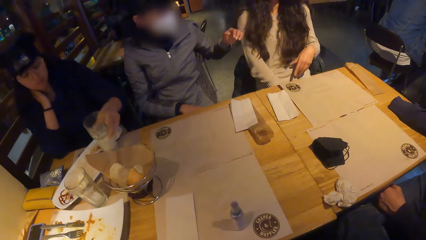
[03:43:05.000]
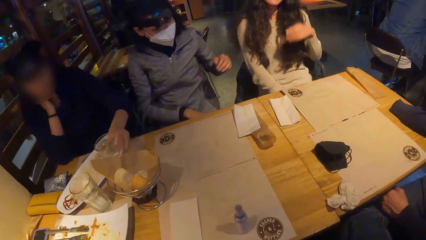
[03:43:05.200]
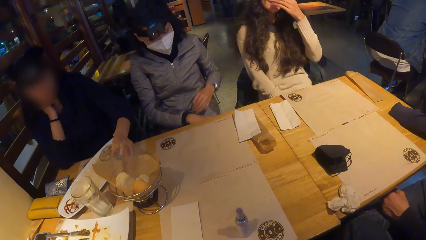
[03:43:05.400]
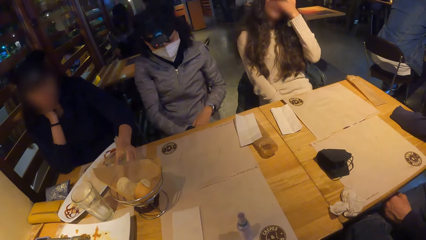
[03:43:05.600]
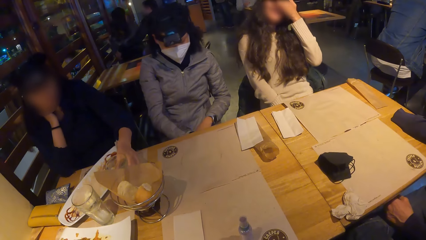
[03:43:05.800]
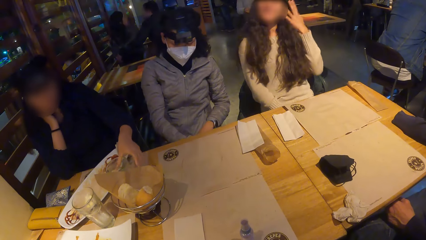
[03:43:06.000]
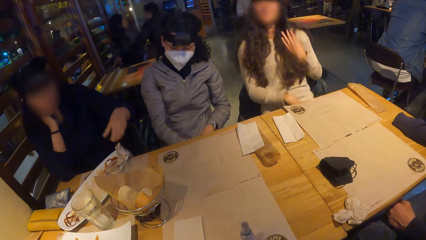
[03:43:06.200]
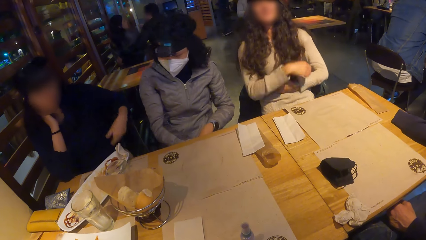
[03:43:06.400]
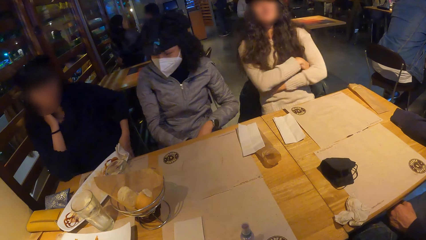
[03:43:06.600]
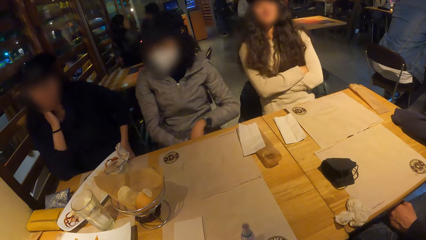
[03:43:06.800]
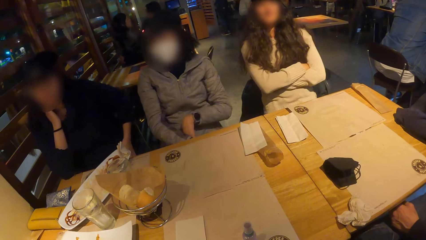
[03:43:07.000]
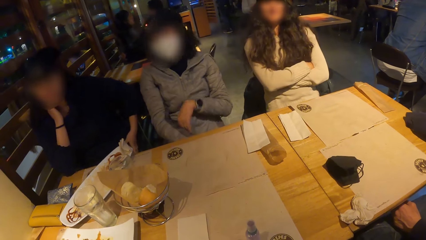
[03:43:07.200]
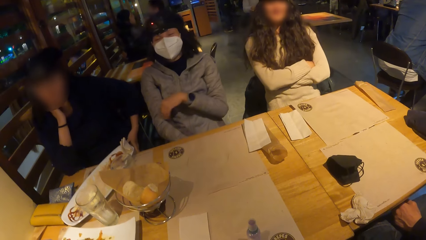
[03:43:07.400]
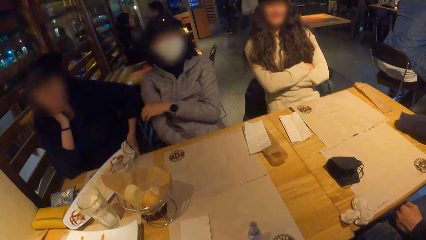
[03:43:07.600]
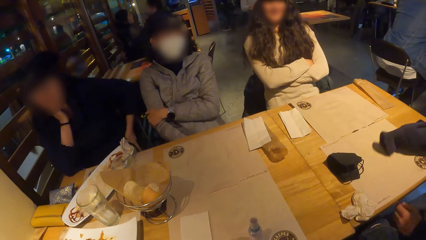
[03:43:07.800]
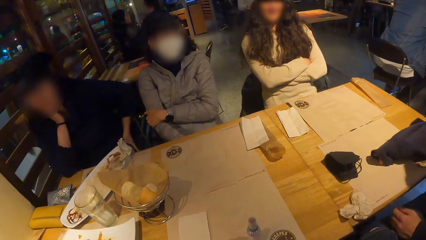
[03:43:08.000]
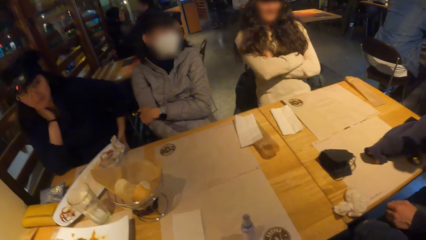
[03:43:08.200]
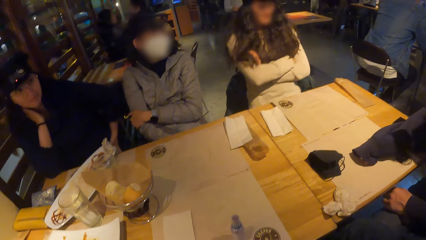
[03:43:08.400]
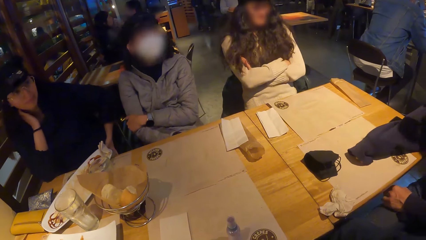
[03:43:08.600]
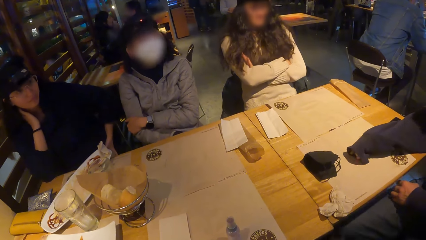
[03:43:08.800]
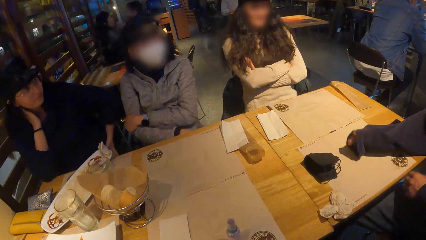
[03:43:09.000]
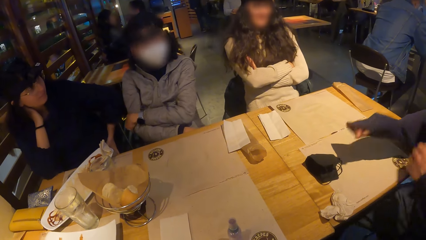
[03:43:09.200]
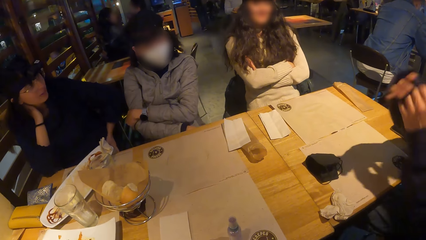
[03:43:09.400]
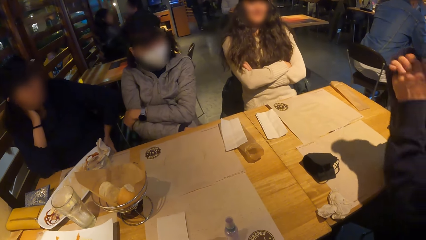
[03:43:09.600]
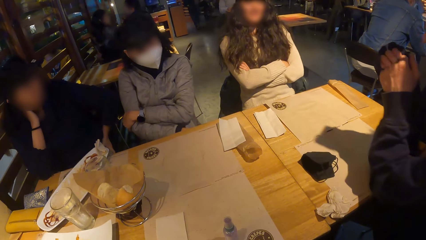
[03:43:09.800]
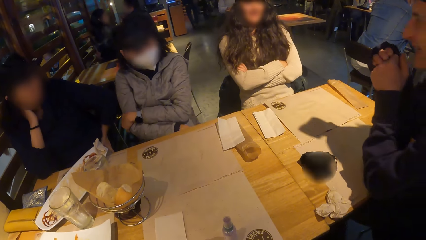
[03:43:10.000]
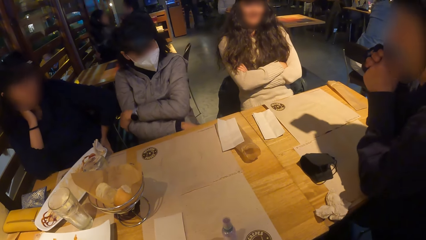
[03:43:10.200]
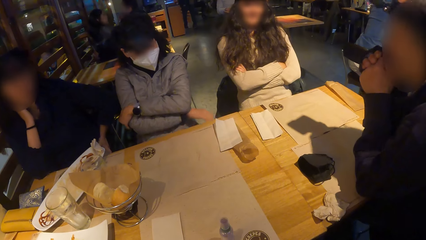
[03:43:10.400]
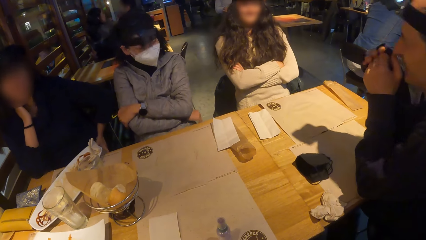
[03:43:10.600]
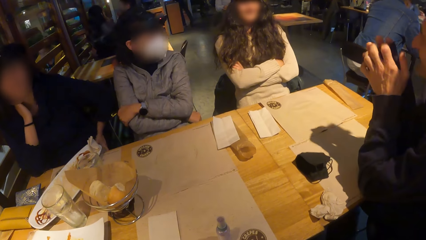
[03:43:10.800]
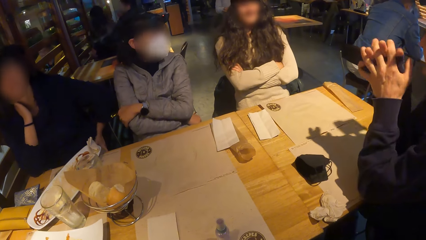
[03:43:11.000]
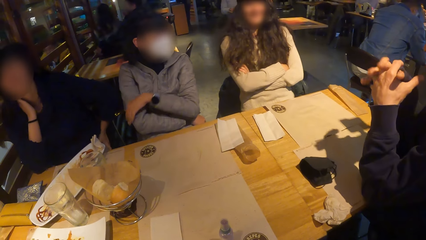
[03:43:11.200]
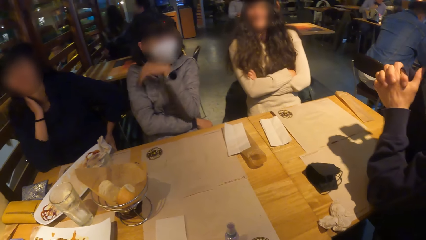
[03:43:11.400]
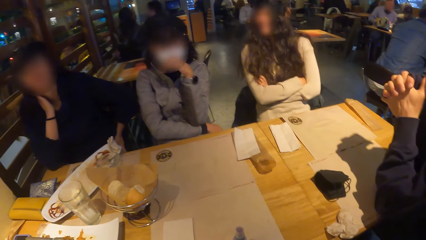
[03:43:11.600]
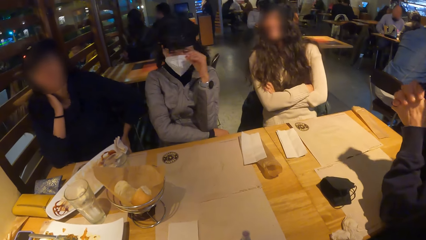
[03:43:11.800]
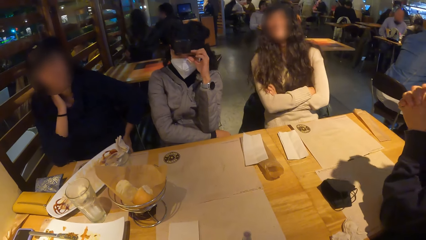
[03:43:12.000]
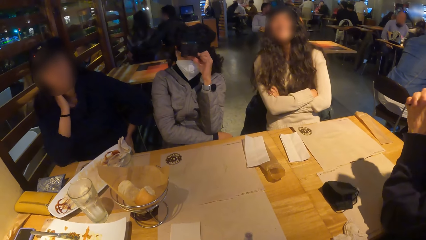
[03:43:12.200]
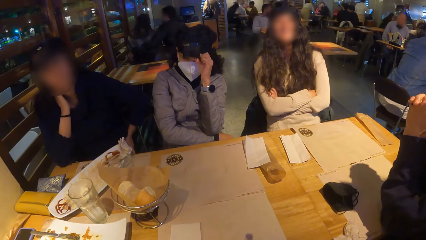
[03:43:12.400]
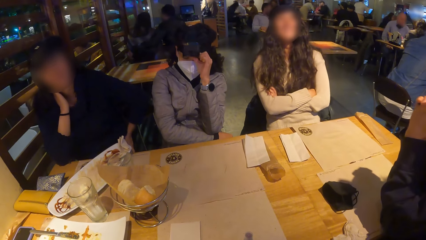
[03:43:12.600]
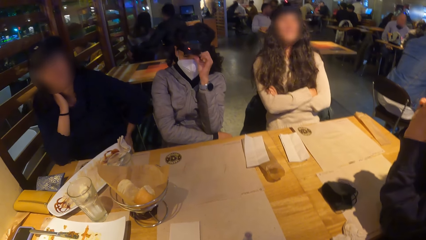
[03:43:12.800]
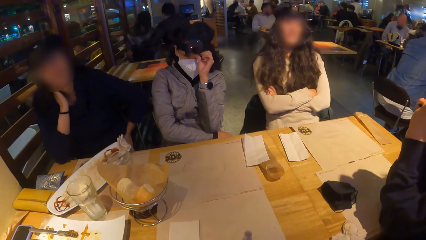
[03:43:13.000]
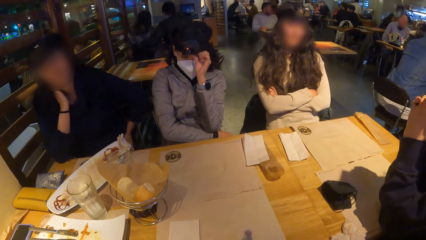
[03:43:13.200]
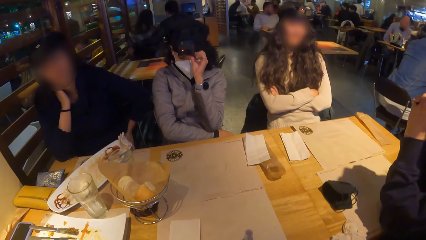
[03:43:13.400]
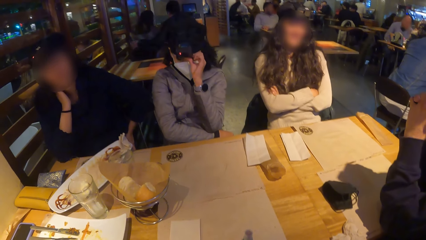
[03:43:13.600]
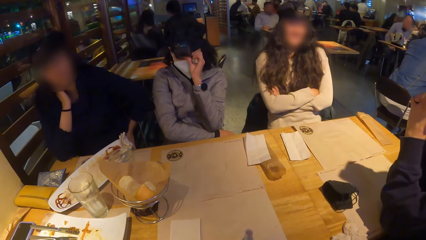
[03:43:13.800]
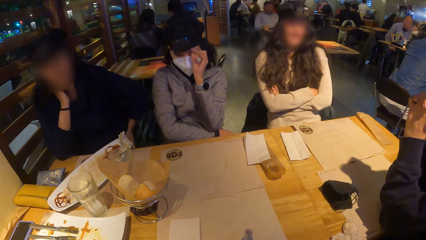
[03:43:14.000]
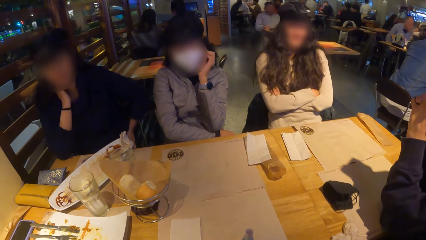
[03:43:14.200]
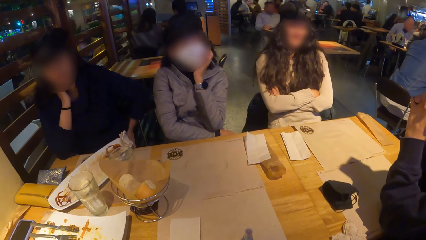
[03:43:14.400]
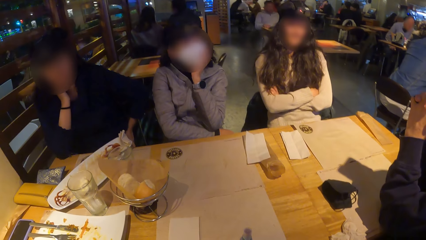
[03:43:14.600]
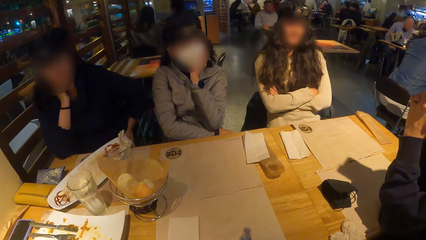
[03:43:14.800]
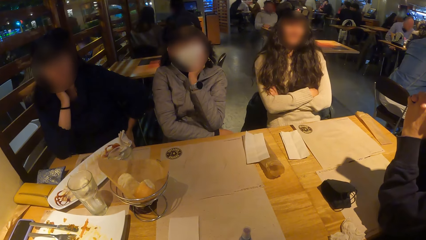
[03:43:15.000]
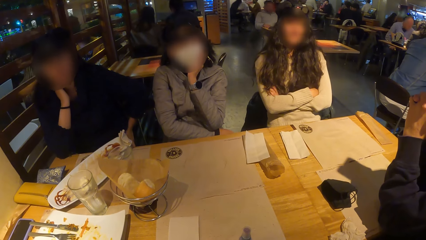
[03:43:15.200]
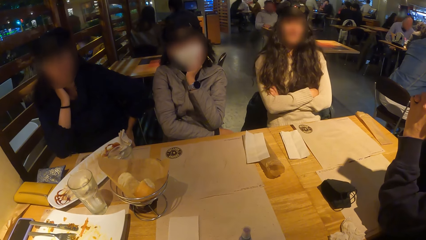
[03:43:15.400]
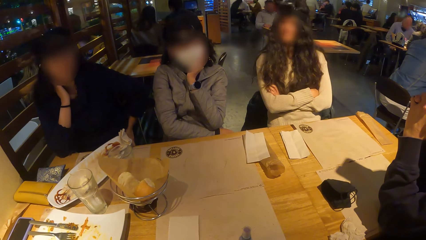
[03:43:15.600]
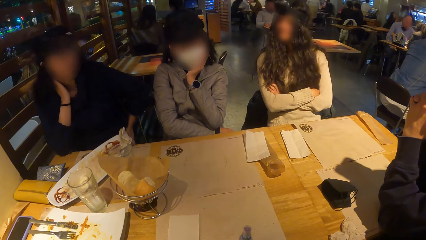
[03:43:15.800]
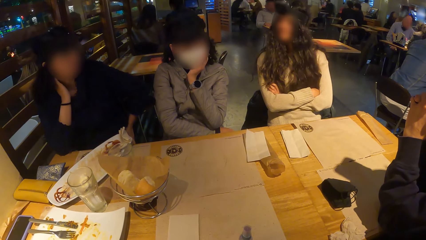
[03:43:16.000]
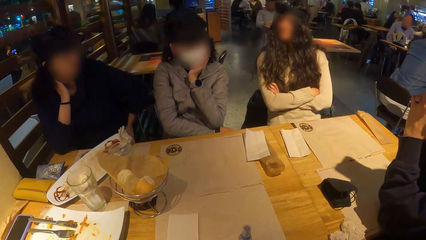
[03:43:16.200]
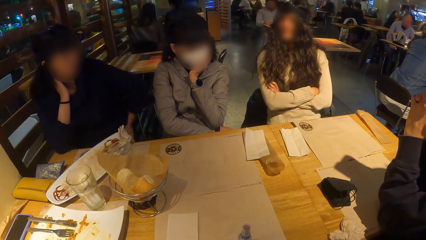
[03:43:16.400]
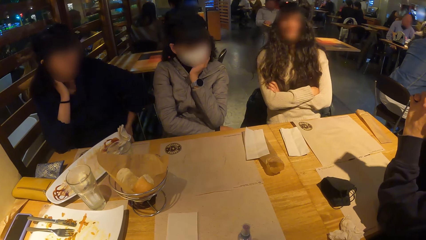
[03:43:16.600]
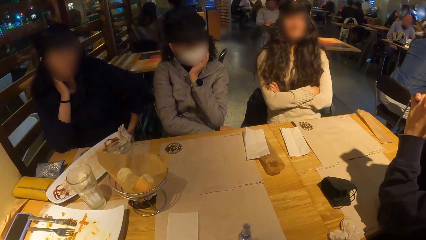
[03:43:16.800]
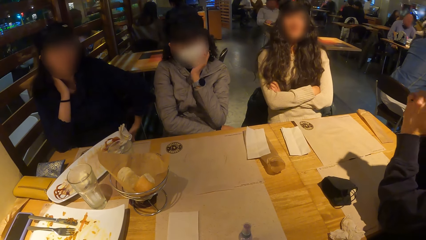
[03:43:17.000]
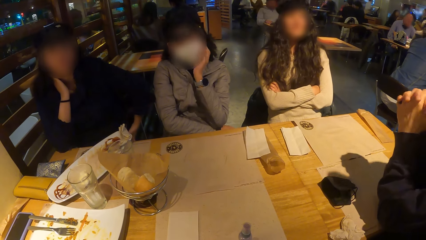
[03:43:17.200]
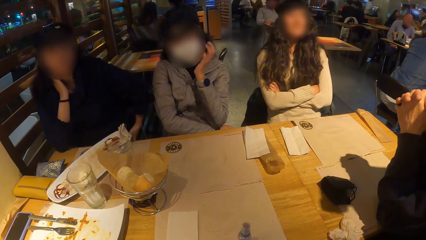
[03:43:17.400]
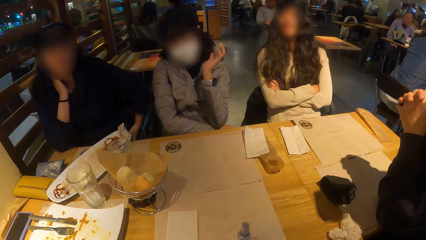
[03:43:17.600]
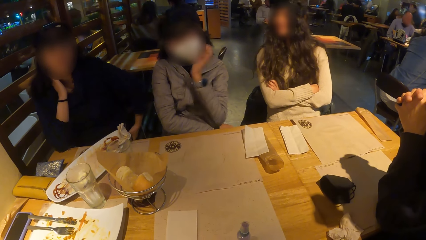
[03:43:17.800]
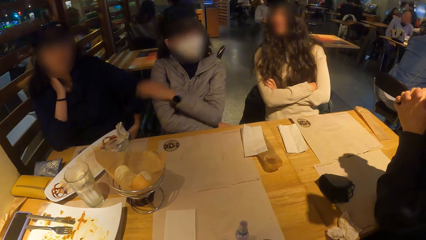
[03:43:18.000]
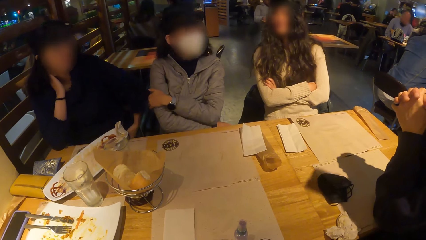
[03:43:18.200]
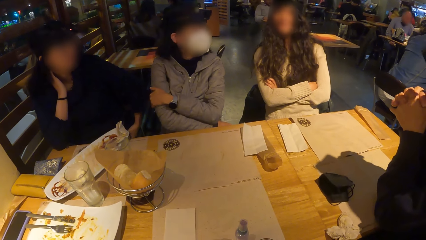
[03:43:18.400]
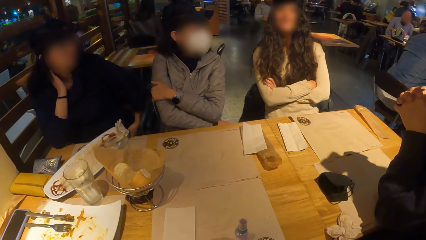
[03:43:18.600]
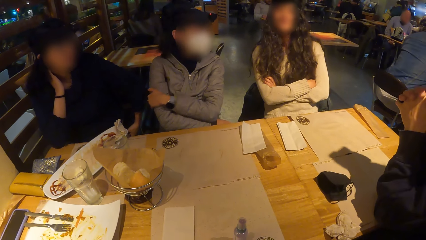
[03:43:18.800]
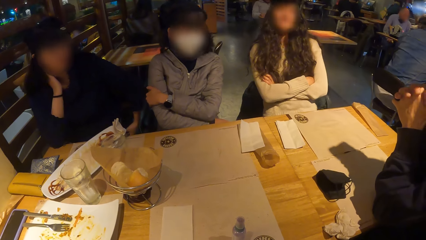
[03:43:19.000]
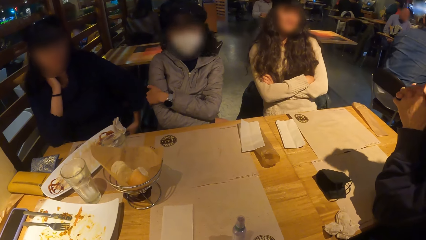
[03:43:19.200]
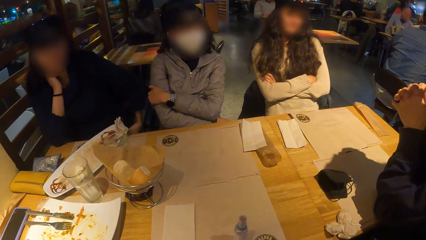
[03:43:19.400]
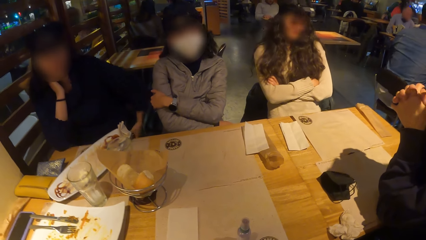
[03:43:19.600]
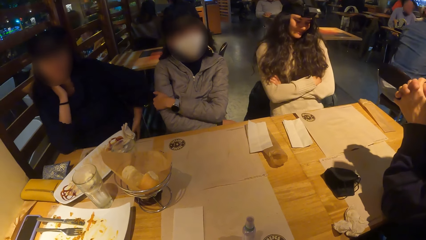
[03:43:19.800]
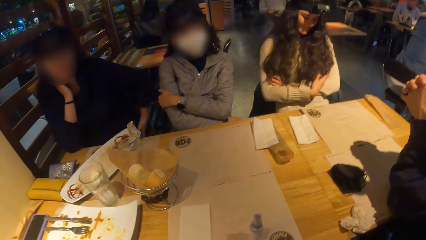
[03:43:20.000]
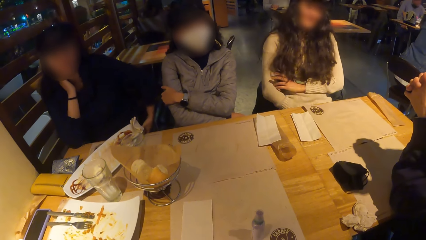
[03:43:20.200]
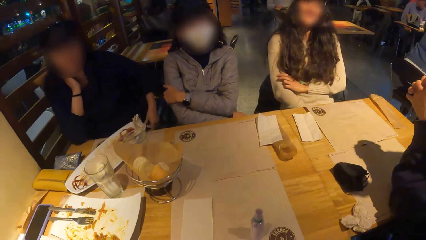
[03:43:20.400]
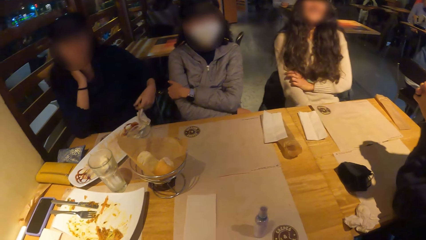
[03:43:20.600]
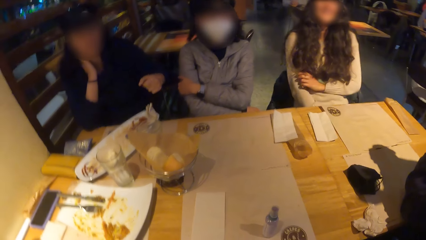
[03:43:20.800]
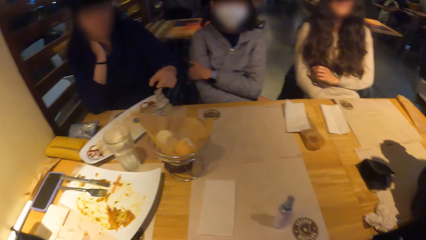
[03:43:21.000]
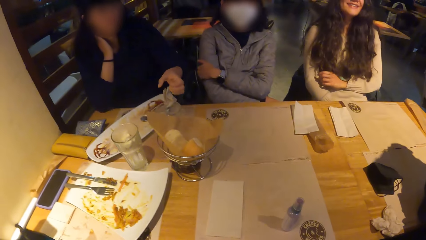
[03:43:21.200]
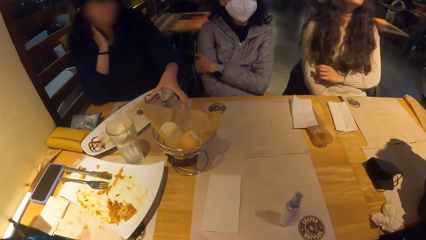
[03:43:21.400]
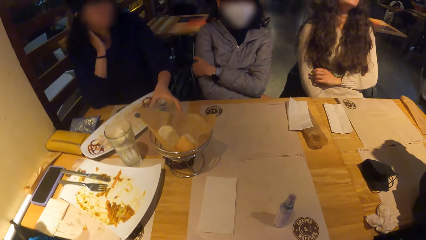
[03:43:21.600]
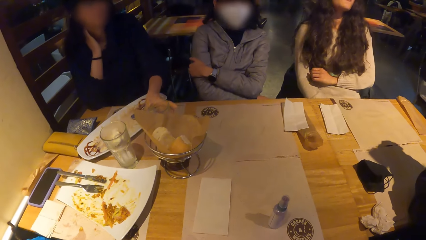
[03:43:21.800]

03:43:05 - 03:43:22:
A woman drops the glass of smoothie on the table with her left hand. Five ladies dialogue with a man.
